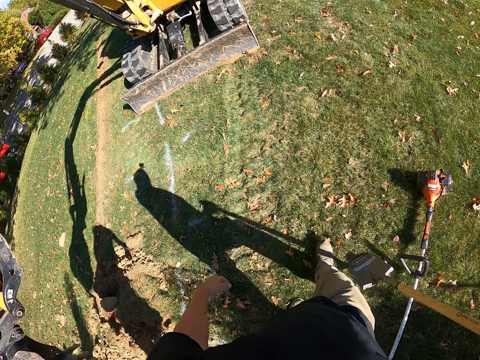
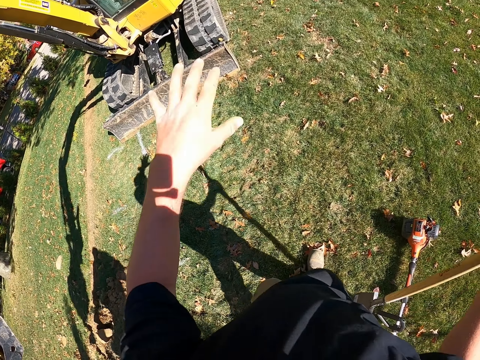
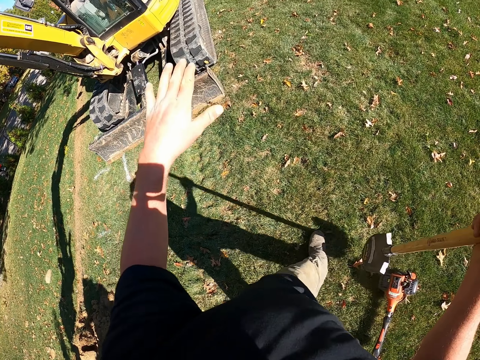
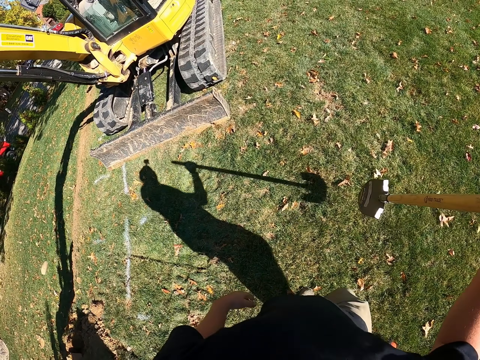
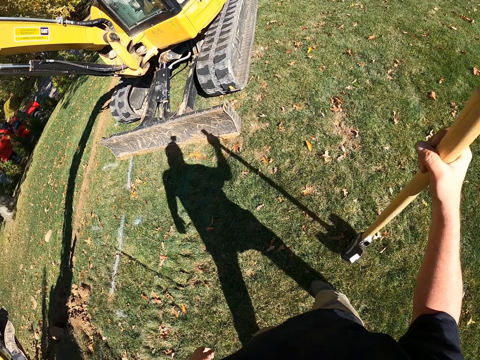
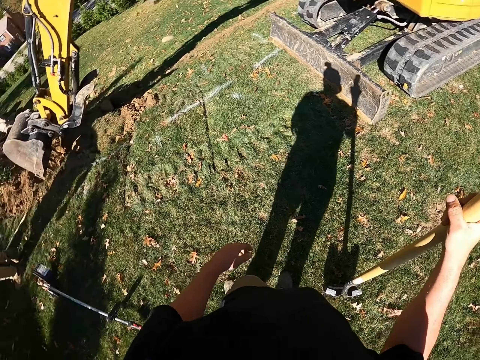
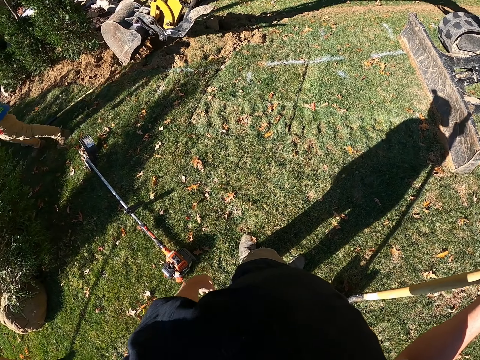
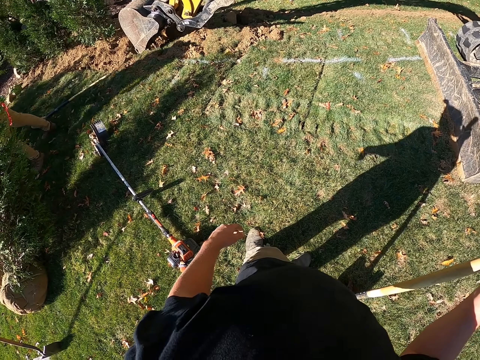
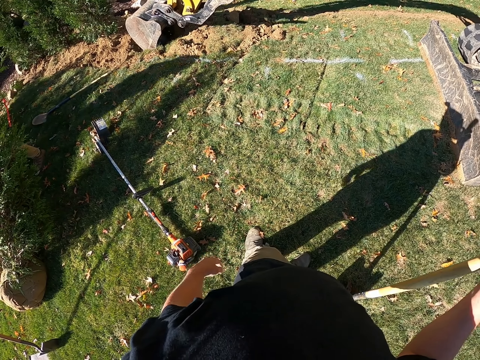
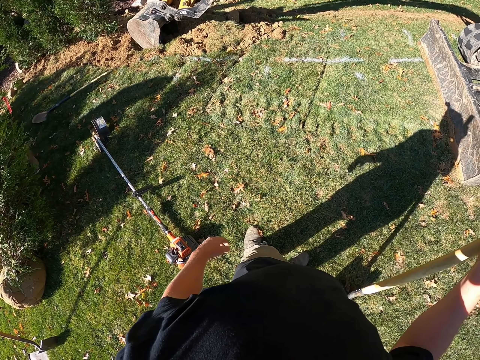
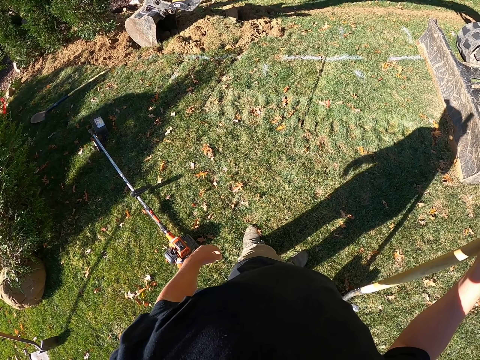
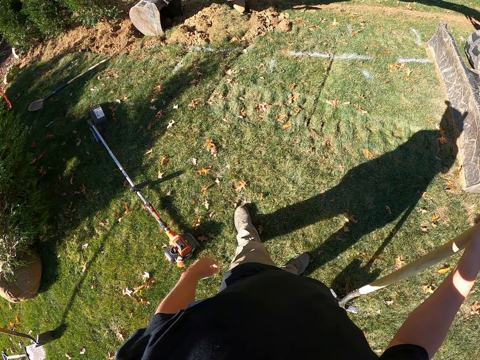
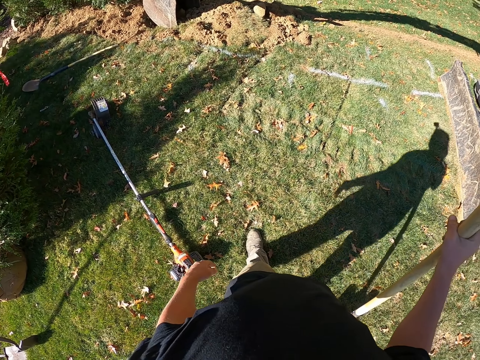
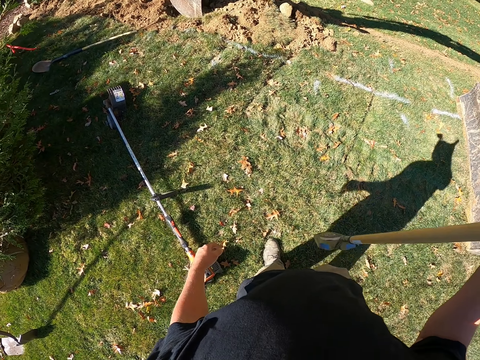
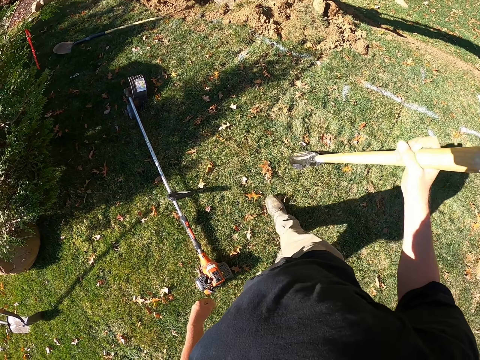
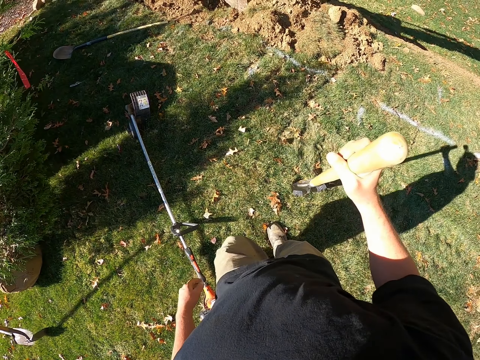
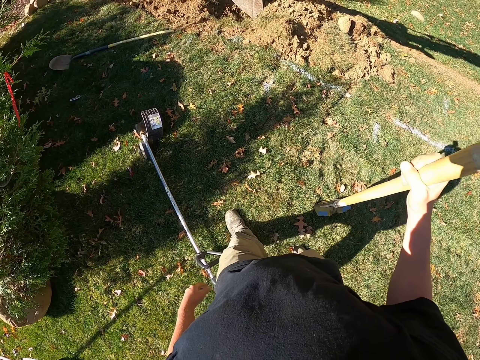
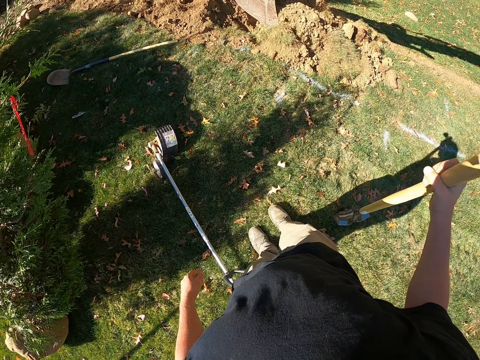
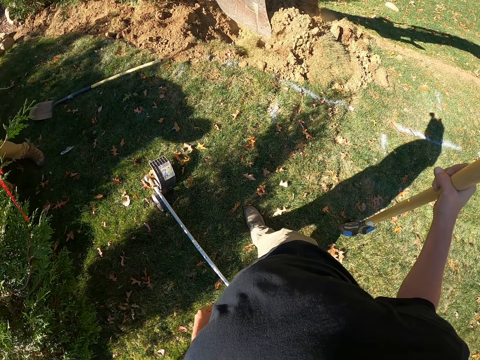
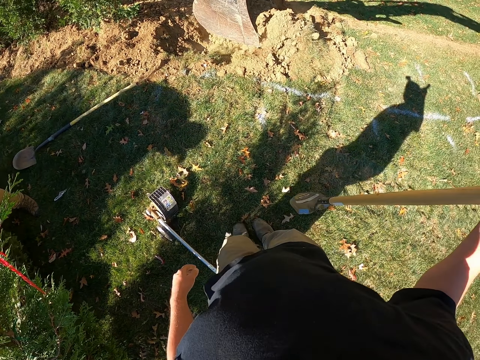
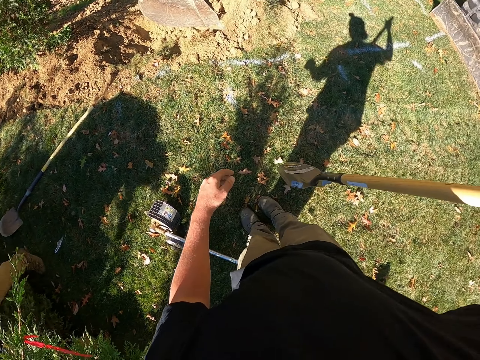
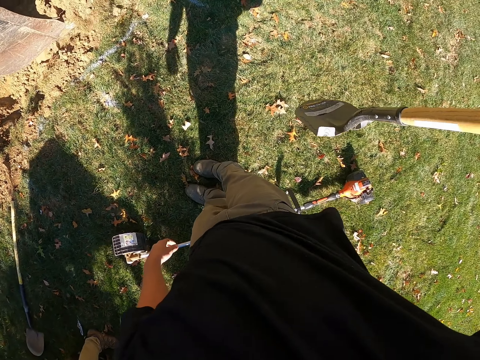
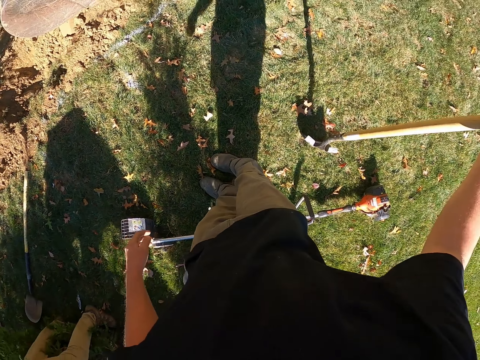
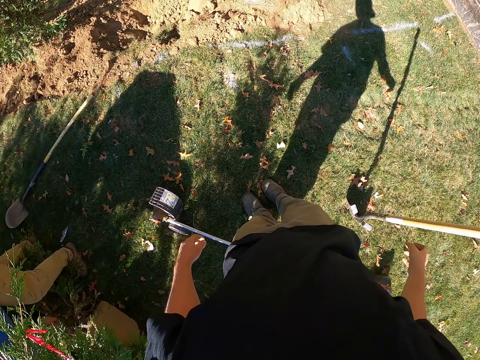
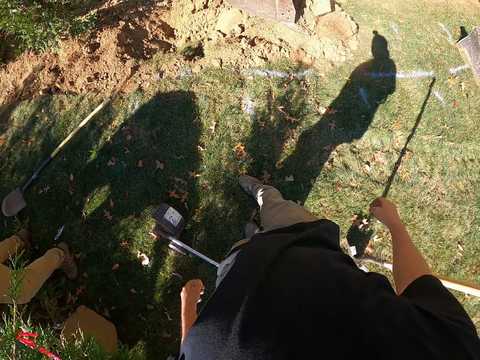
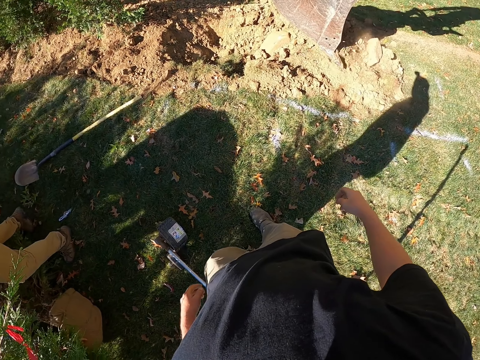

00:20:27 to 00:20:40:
The camera wearer walks. They stick the spade to the ground. They drop the spade.

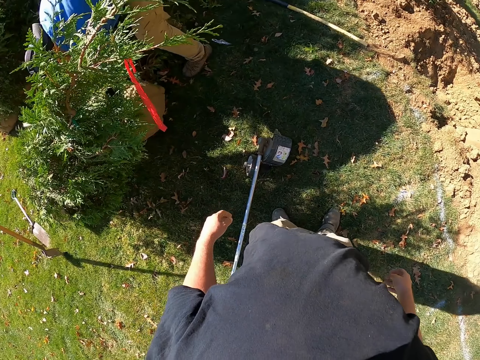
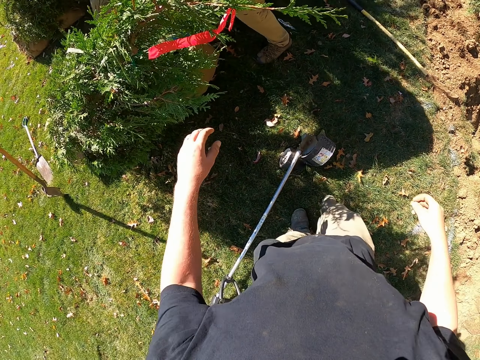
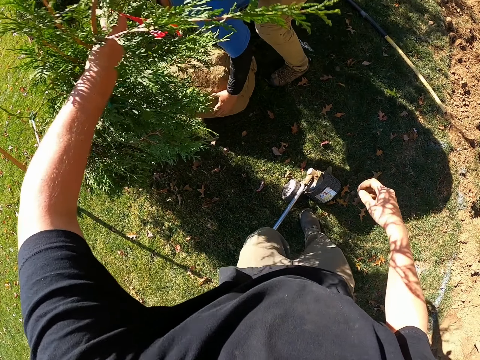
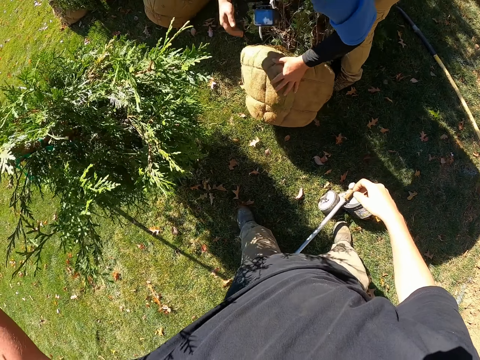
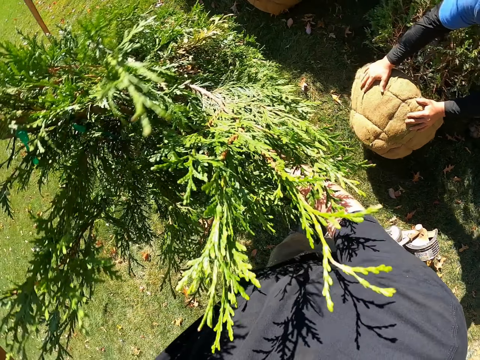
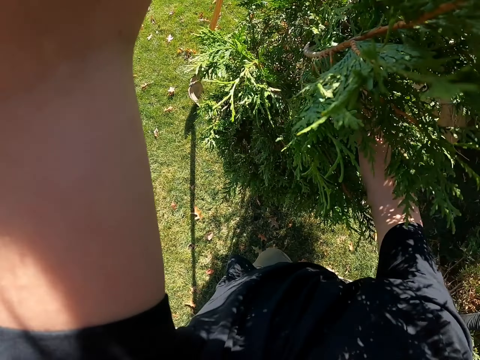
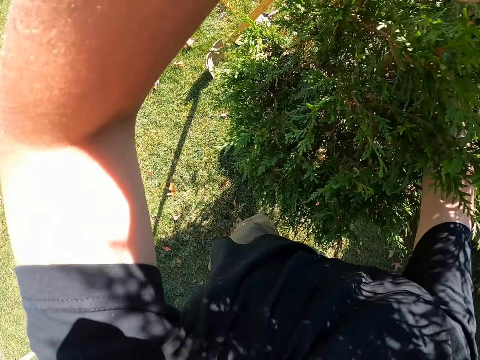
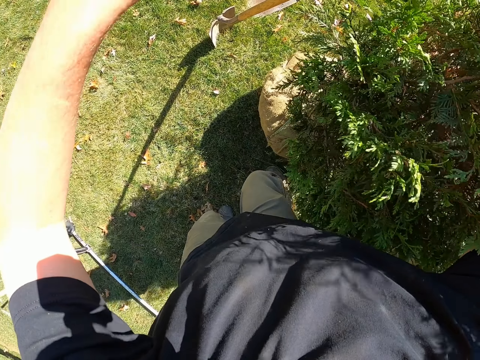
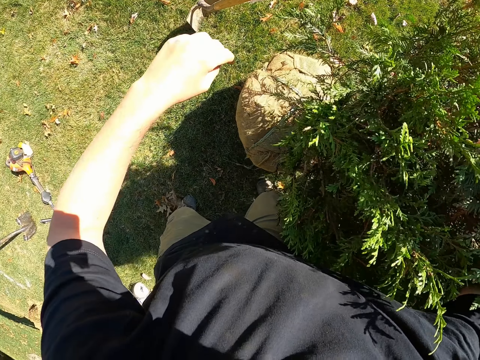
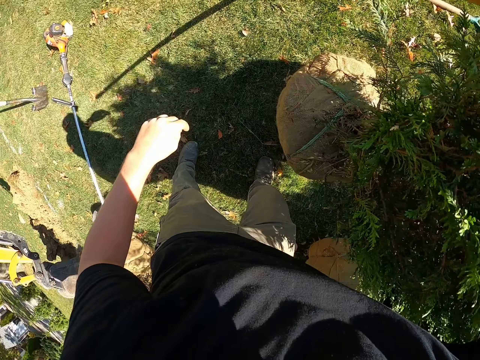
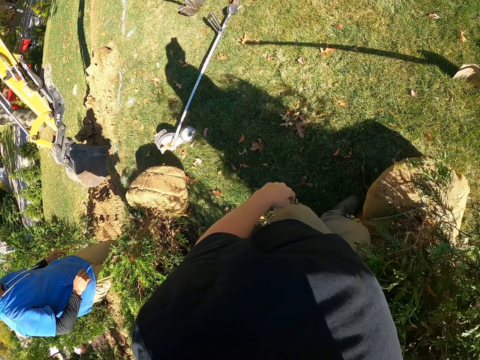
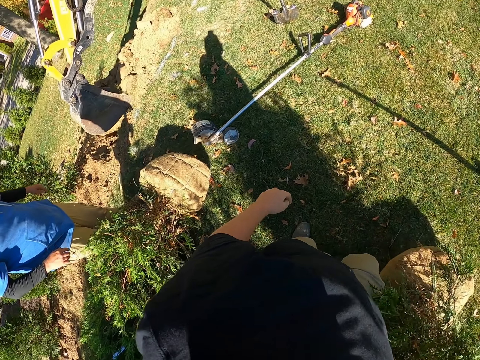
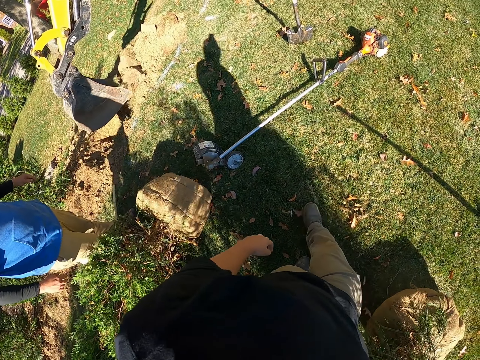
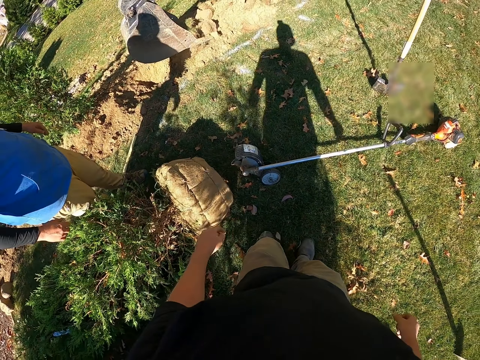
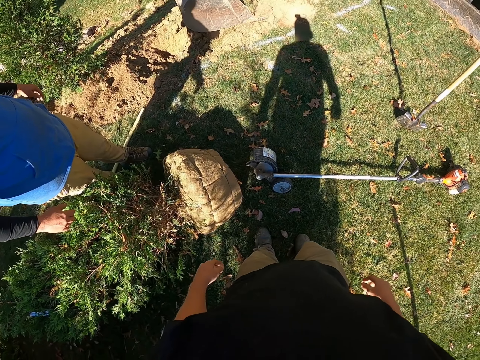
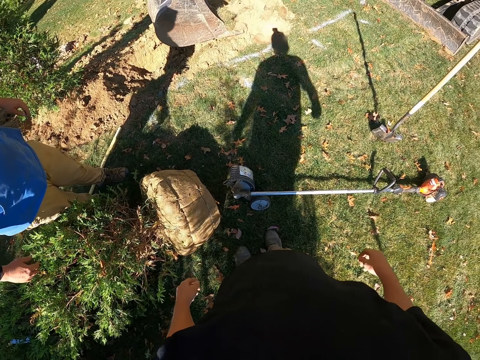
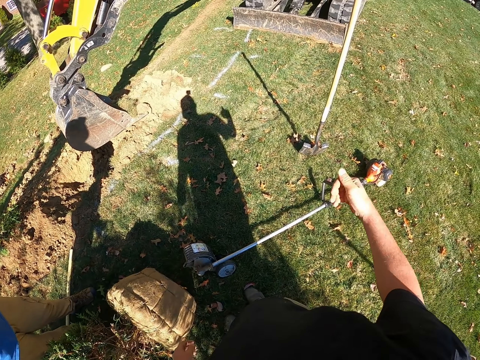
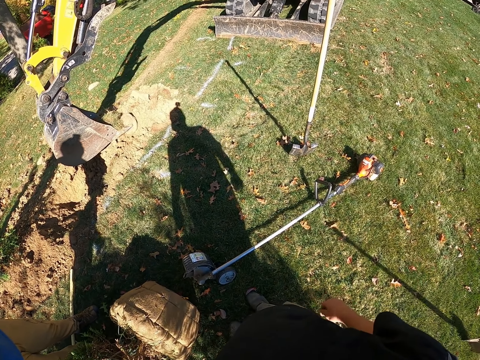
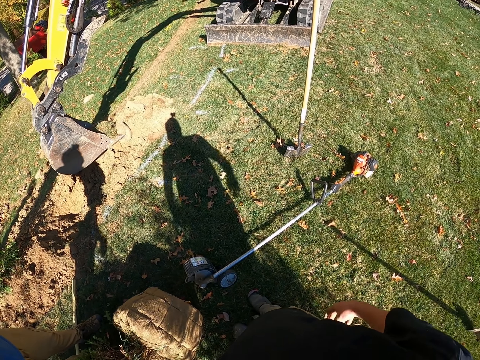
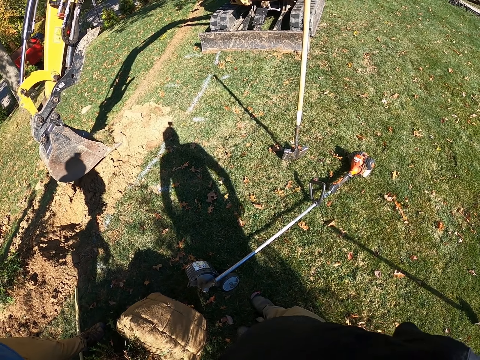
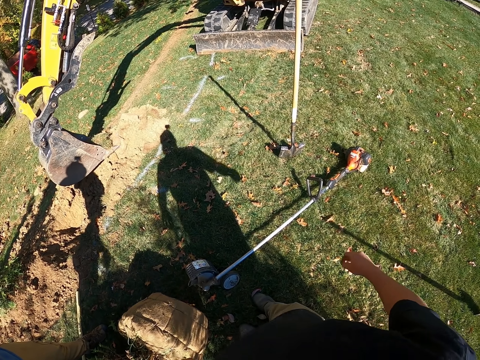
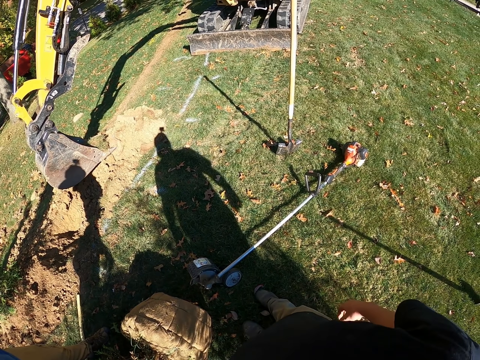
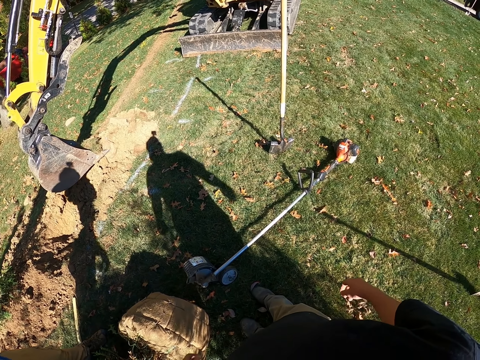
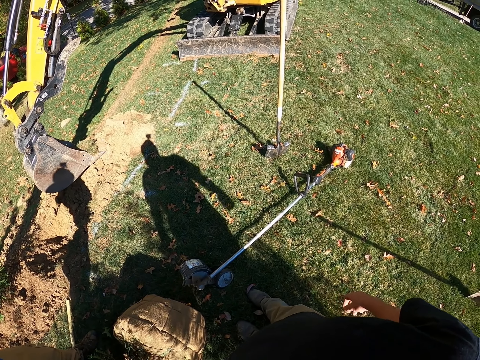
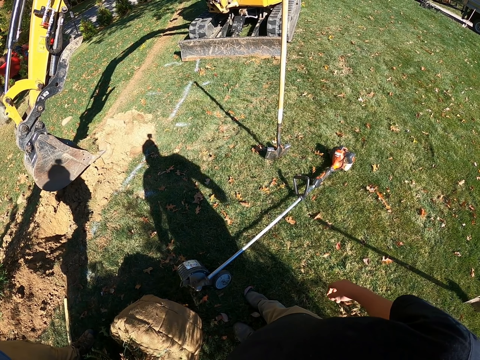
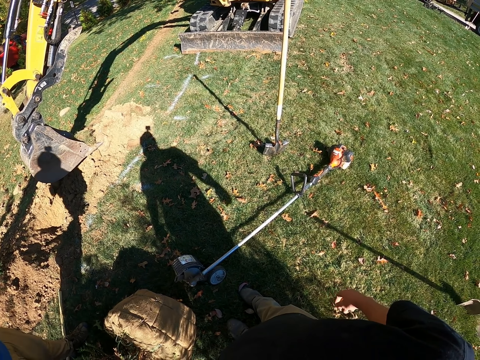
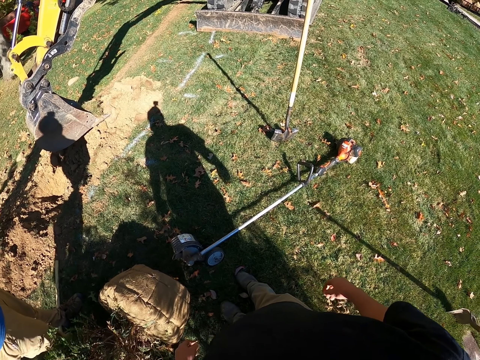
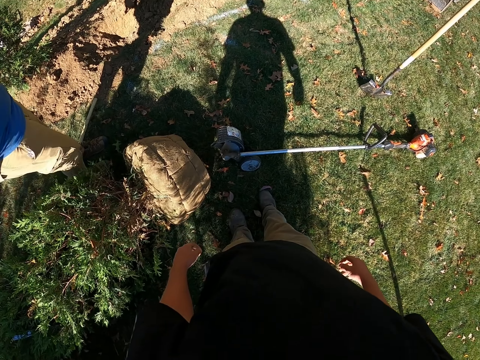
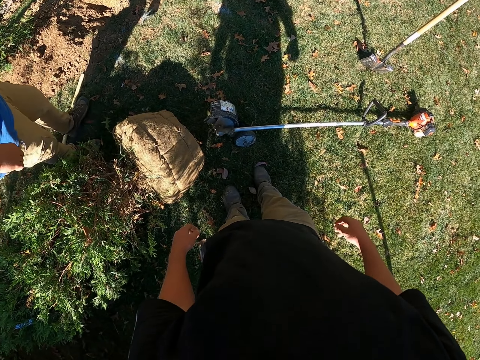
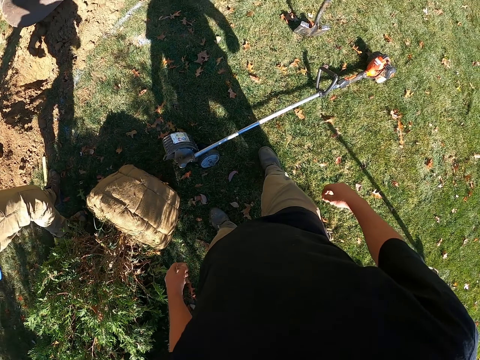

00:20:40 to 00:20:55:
The camera wearer touches the plant. They carry the plant and put the plant on the ground. They look.
